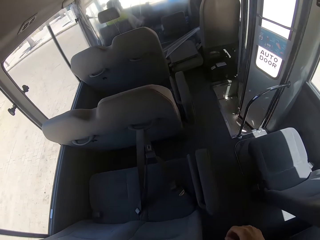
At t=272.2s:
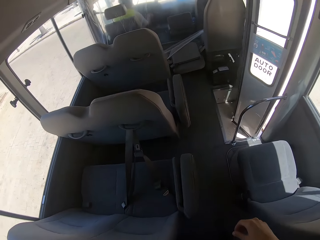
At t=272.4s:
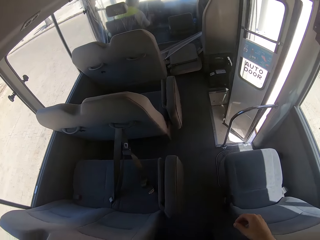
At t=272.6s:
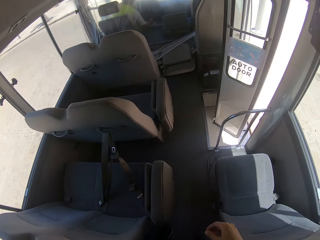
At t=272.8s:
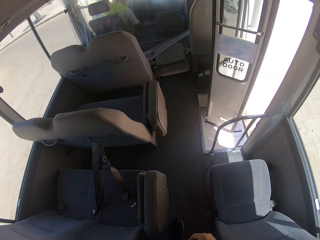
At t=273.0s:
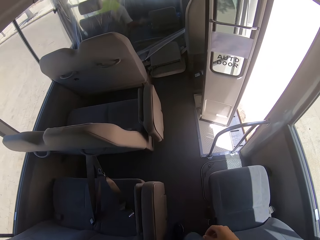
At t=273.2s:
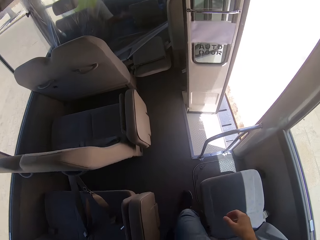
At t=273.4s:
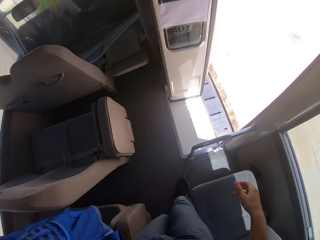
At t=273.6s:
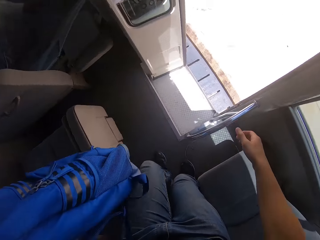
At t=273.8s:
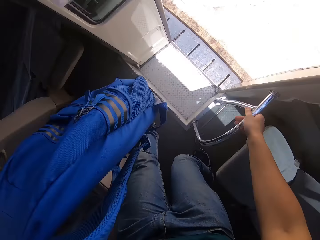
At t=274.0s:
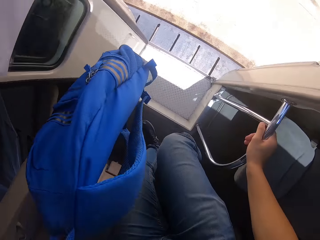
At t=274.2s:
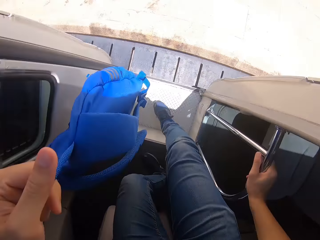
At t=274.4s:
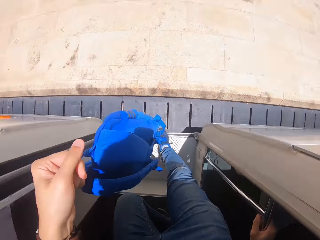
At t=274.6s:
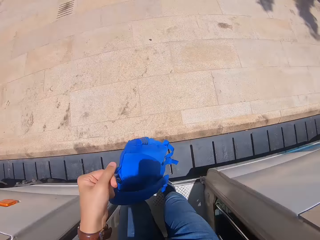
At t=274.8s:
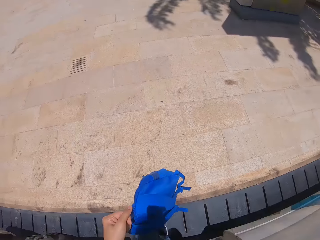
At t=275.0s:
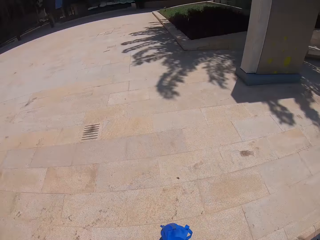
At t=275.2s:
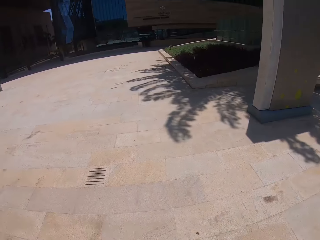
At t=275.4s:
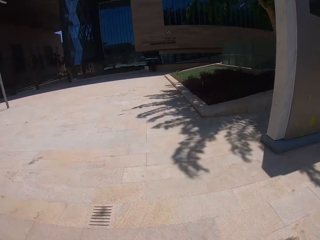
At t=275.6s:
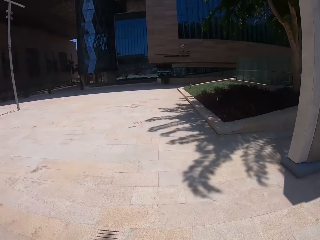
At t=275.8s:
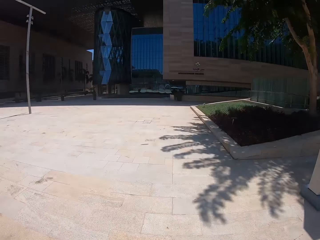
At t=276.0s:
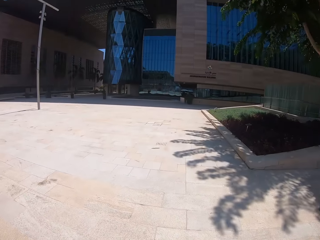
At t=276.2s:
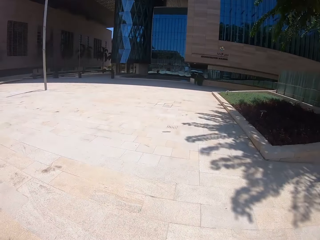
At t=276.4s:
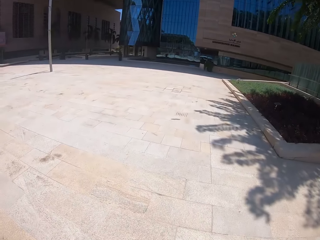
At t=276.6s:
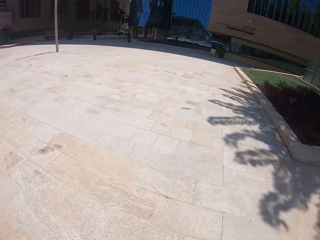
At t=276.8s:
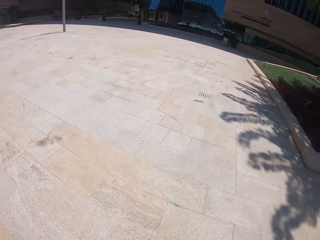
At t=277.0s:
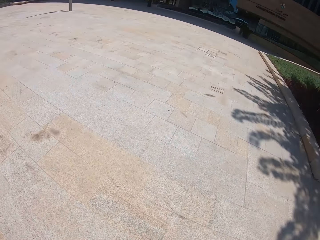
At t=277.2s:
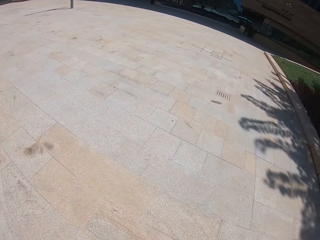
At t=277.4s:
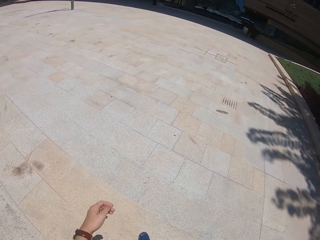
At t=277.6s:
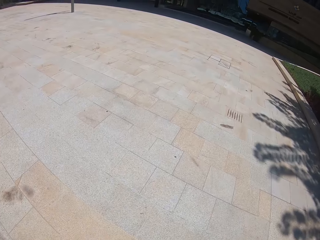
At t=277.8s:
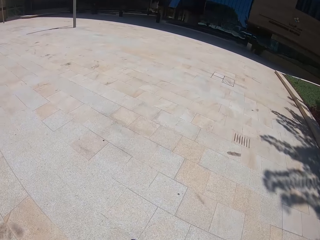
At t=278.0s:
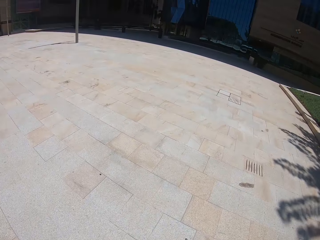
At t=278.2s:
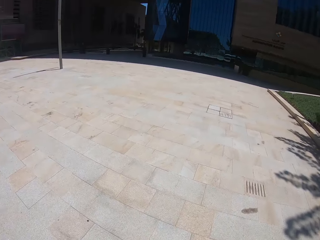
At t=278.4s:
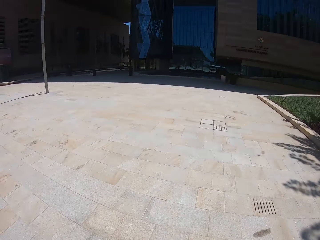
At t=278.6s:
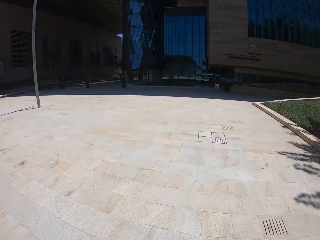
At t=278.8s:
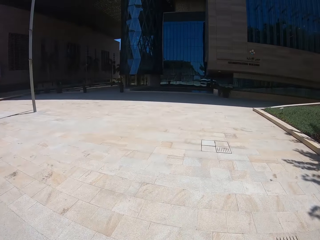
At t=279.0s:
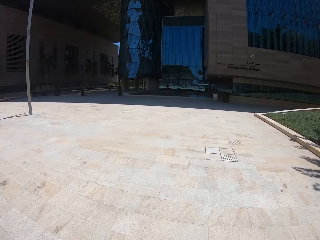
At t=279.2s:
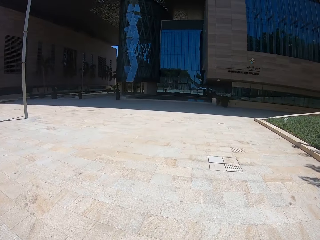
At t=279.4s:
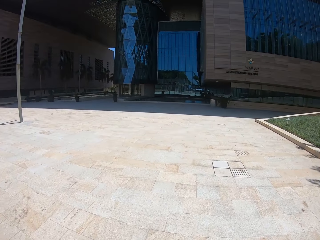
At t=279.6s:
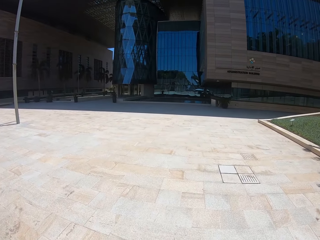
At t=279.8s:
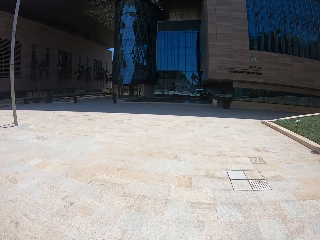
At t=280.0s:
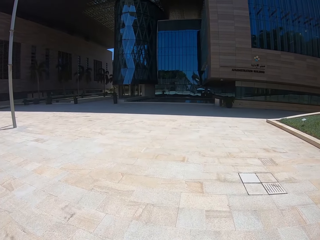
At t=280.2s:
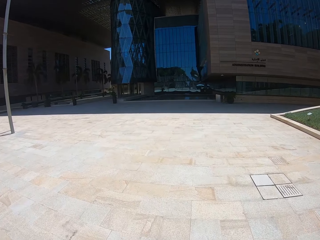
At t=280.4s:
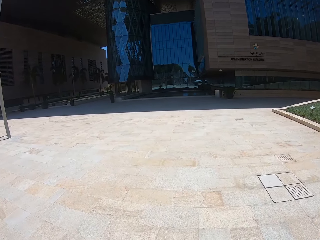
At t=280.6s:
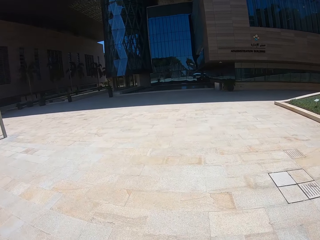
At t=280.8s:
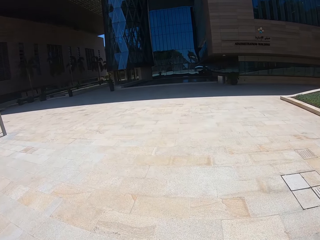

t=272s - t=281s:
A man opens the bus door. The camera wearer holds a guide rail in the bus with her right hand. She climbs down from the bus. She walks along the street.

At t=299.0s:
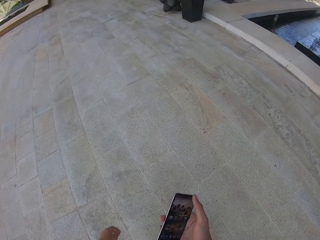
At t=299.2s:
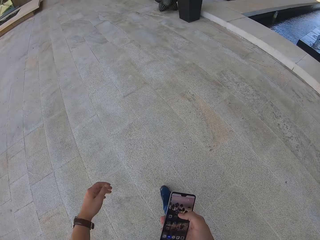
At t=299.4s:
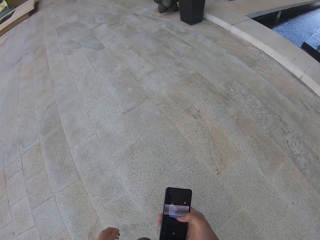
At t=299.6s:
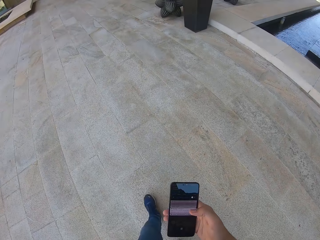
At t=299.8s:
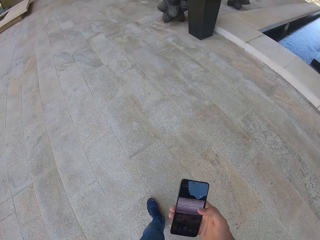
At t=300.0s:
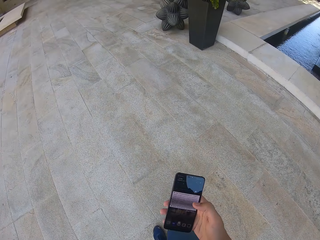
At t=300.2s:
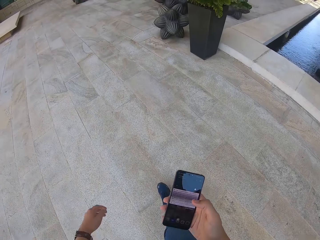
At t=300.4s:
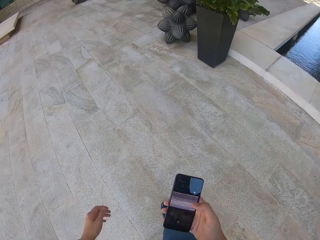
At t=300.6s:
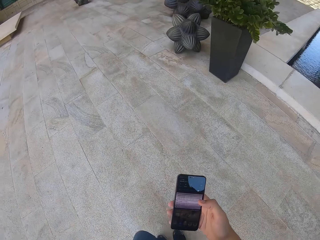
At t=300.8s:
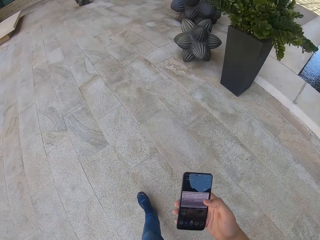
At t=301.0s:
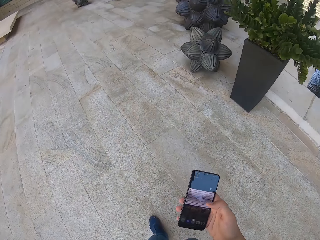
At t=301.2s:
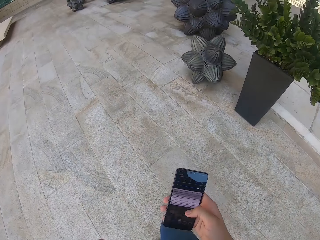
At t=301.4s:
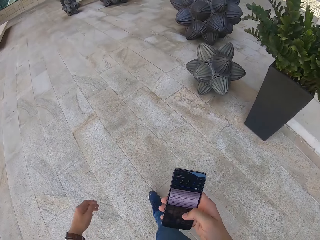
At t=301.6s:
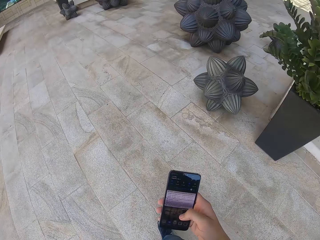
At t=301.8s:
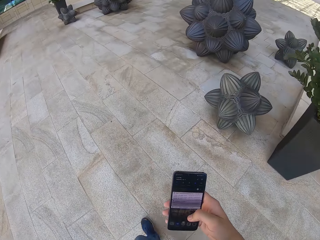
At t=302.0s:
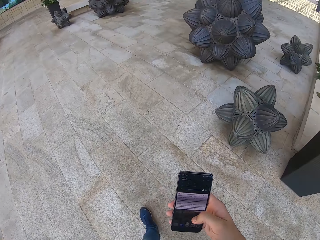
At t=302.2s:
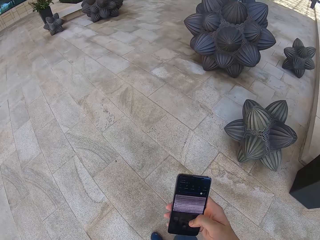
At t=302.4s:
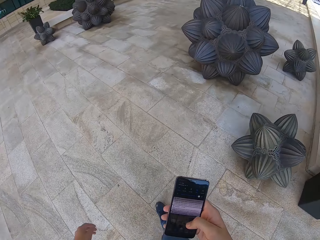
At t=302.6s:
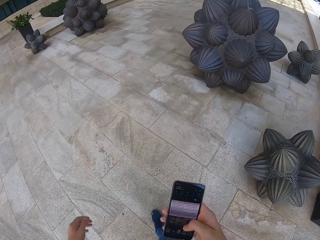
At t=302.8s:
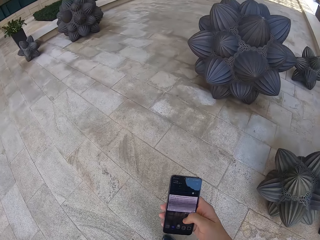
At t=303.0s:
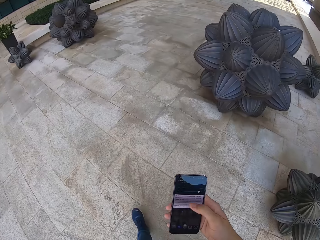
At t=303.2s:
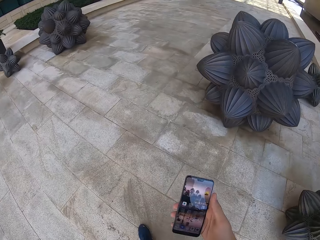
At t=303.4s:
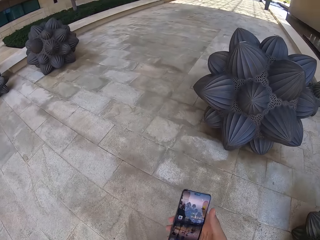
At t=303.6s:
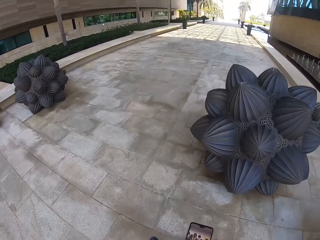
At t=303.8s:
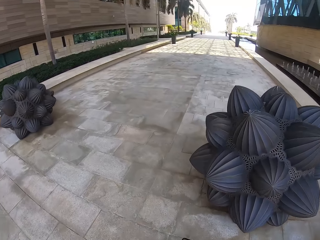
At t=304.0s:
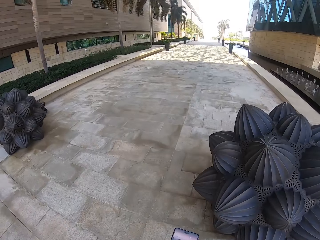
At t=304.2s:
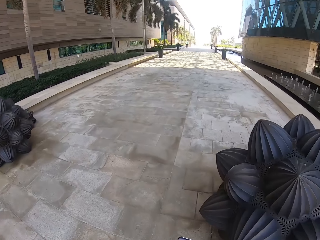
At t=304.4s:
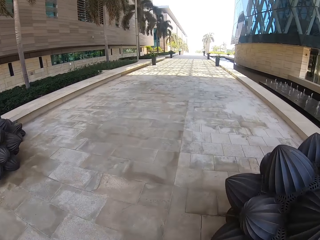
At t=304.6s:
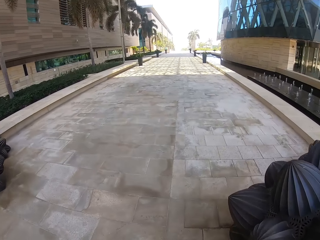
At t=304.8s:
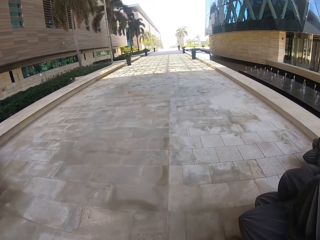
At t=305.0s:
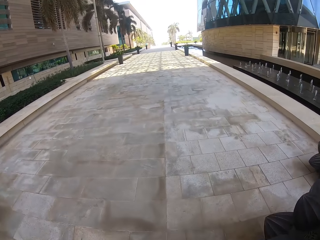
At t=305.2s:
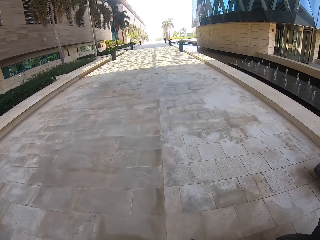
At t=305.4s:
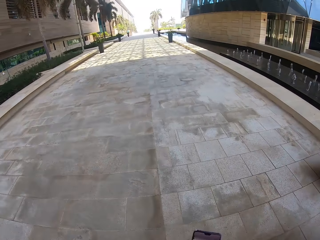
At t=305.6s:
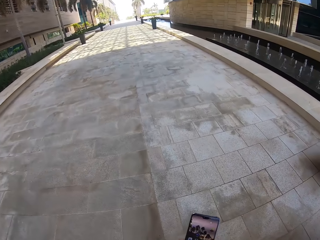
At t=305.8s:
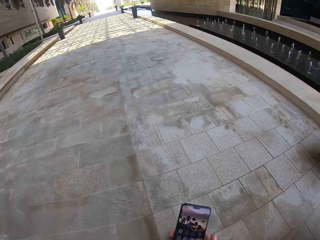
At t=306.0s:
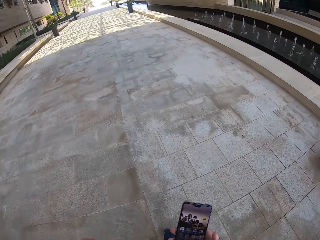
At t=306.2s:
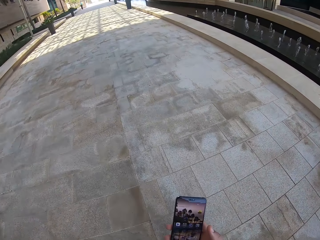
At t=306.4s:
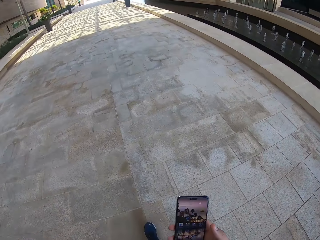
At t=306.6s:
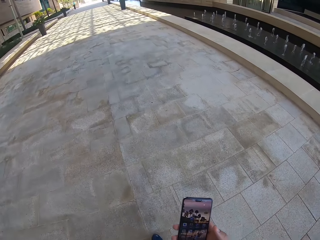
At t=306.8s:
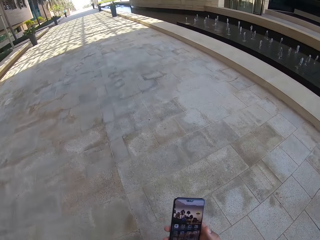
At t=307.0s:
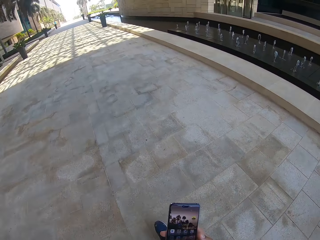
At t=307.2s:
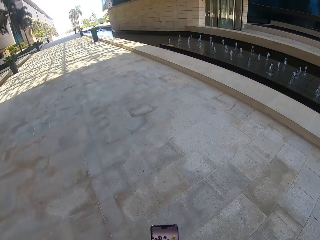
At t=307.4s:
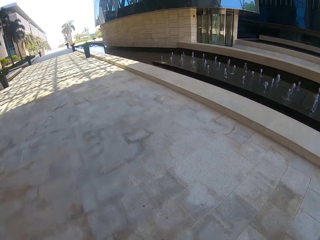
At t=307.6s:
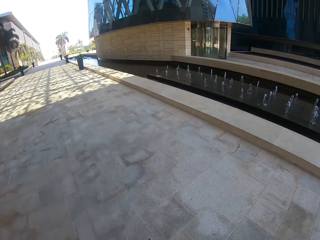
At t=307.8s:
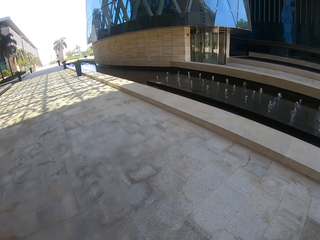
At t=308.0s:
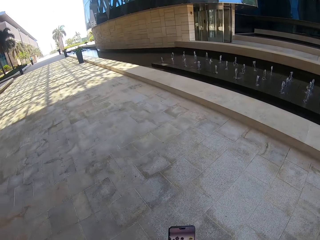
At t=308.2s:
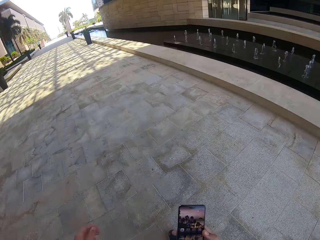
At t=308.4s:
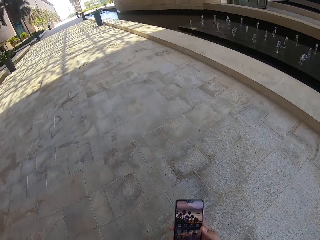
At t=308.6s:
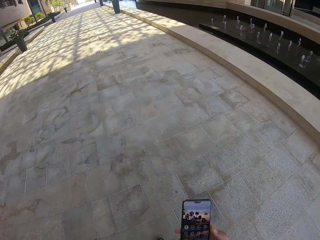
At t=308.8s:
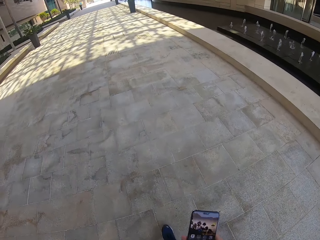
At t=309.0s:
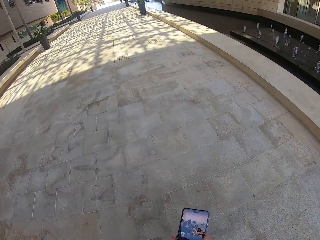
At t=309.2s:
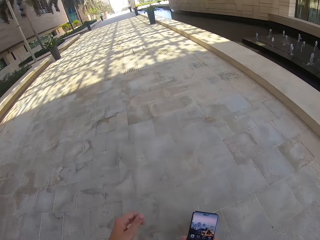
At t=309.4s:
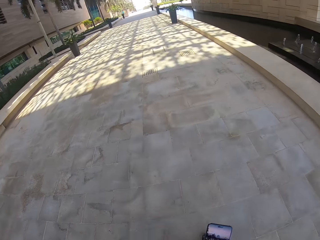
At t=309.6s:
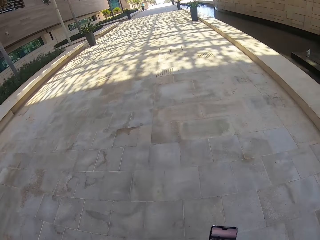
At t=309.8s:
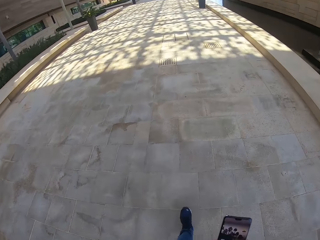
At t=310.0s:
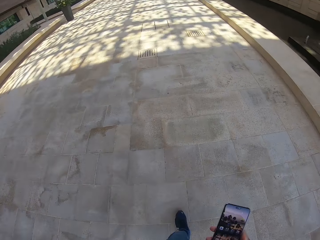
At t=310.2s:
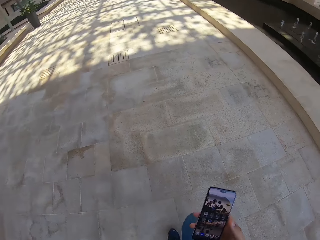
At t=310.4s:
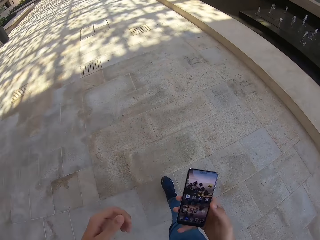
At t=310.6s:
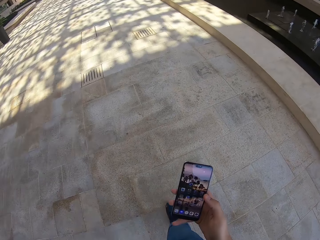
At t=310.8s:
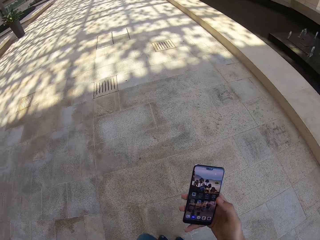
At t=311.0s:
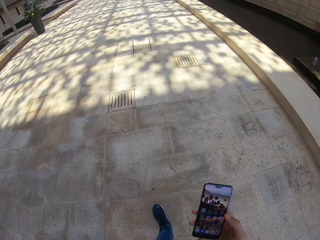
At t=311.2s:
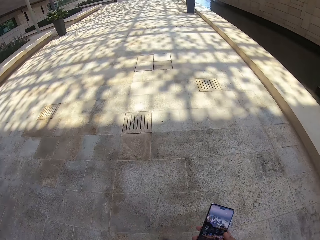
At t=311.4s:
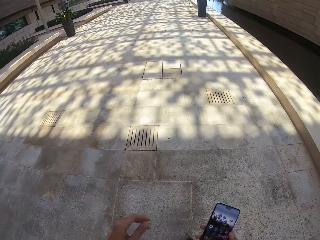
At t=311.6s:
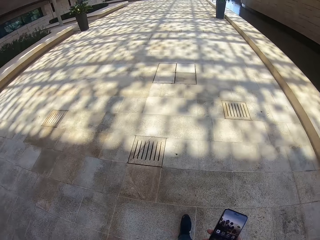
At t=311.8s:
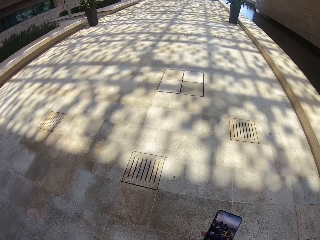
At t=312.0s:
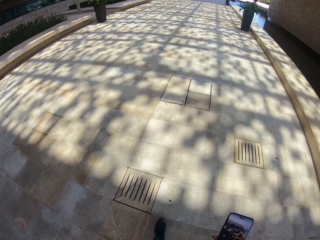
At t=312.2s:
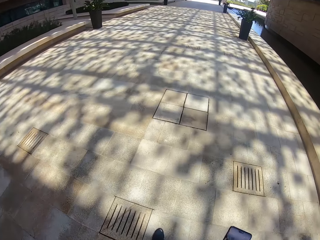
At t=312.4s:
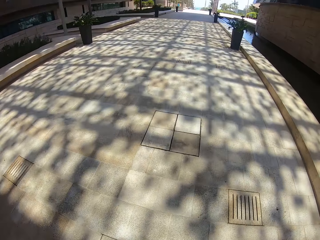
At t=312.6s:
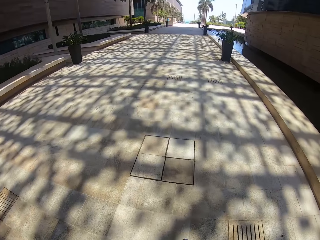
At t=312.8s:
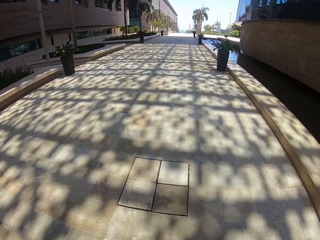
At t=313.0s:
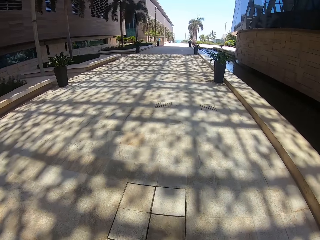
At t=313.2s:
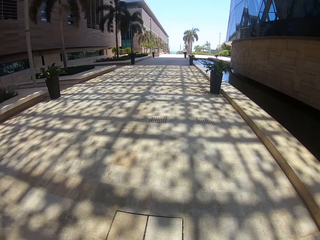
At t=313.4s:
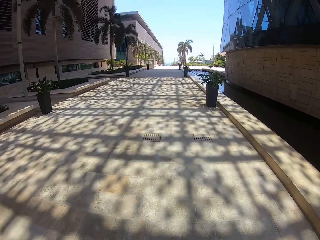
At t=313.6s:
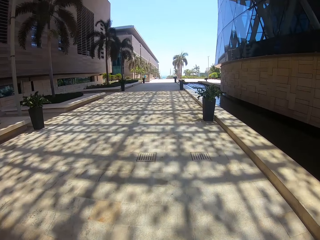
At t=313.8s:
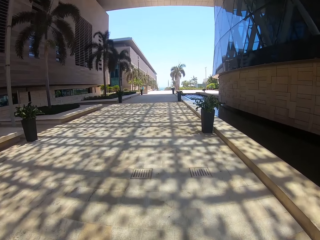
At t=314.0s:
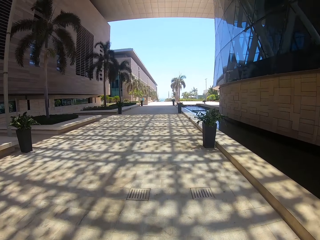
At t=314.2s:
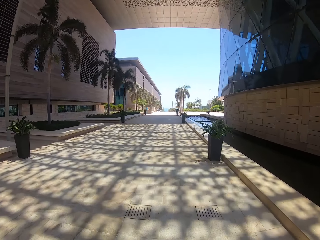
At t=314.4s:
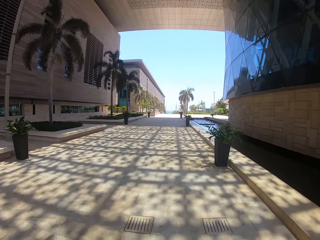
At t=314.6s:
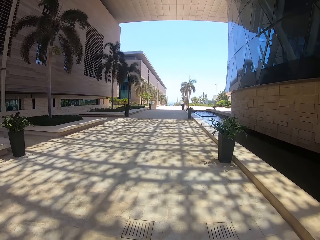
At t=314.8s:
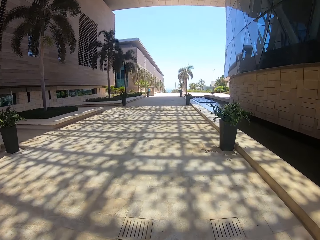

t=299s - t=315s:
The camera wearer operates the phone with his right hand. He sways his left hand repeatedly. He operates the phone with the right hand. He walks around. He operates the phone with the right hand. He sways his left hand. He operates the phone with the right hand. He walks around.
